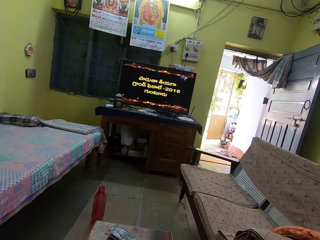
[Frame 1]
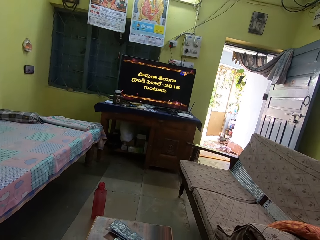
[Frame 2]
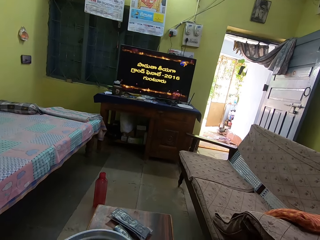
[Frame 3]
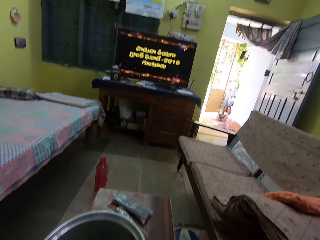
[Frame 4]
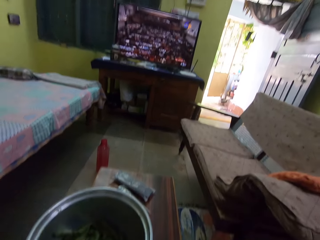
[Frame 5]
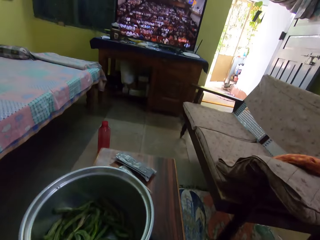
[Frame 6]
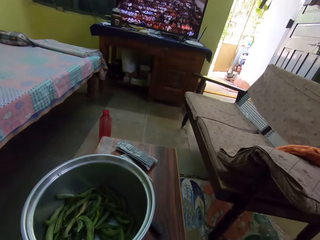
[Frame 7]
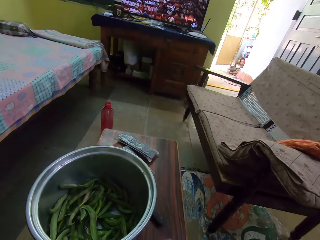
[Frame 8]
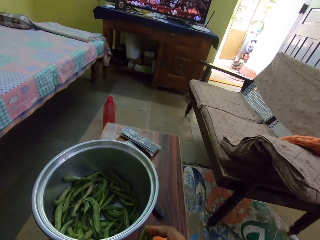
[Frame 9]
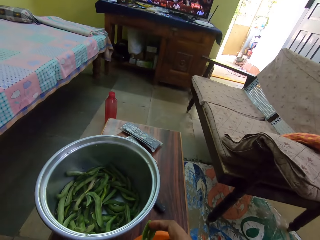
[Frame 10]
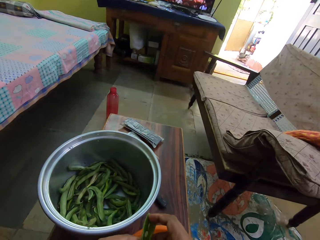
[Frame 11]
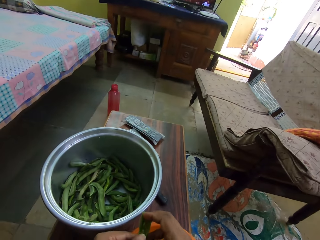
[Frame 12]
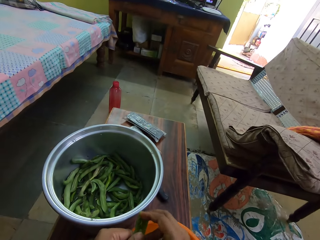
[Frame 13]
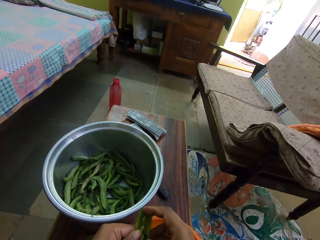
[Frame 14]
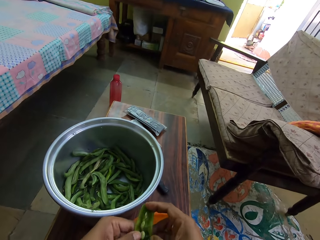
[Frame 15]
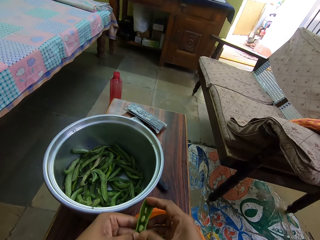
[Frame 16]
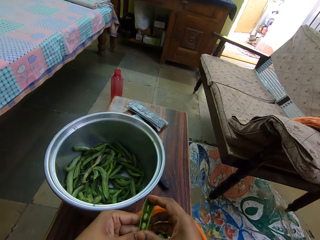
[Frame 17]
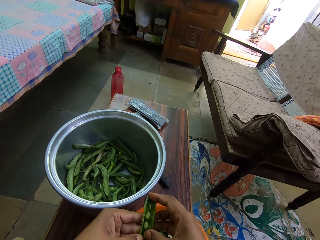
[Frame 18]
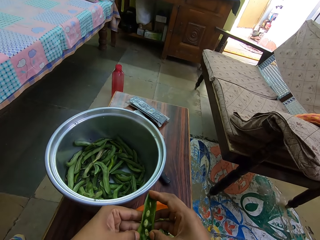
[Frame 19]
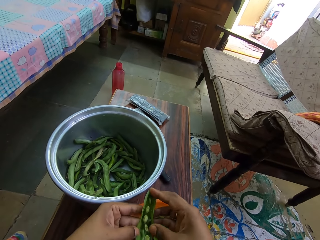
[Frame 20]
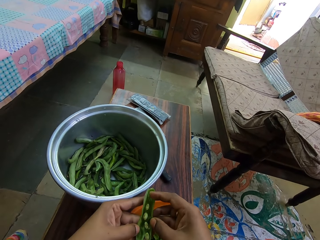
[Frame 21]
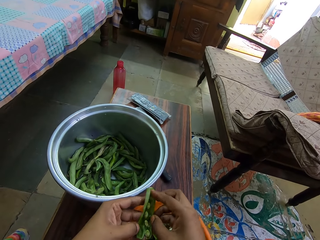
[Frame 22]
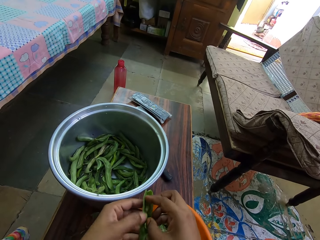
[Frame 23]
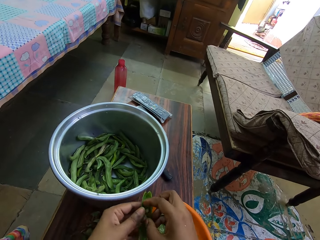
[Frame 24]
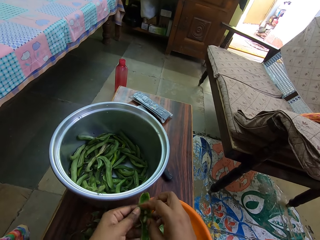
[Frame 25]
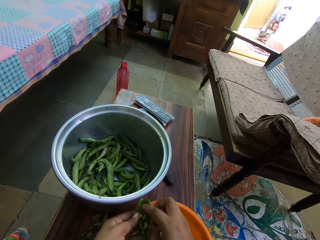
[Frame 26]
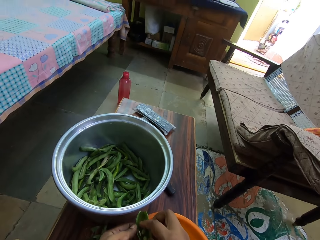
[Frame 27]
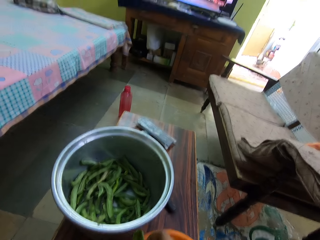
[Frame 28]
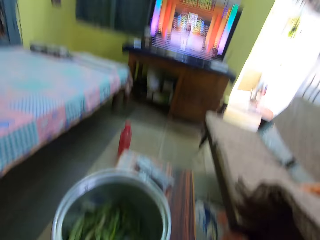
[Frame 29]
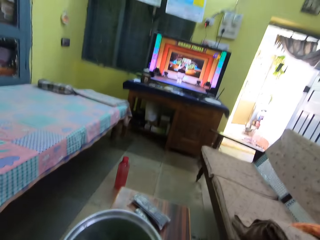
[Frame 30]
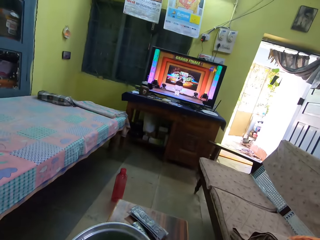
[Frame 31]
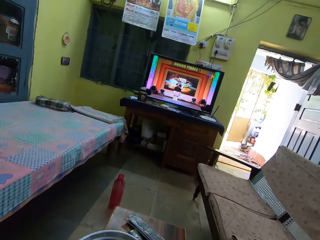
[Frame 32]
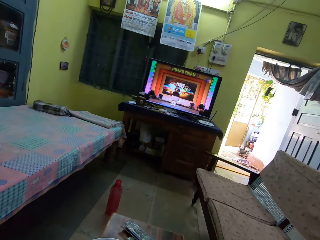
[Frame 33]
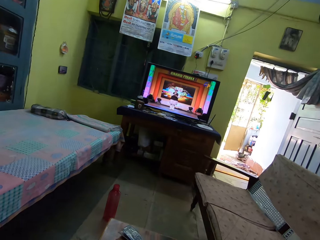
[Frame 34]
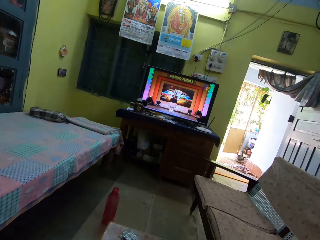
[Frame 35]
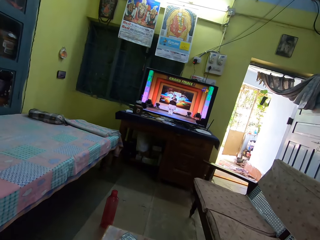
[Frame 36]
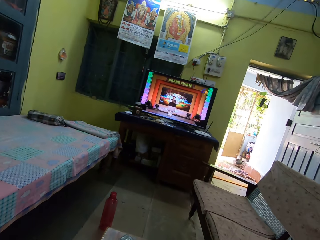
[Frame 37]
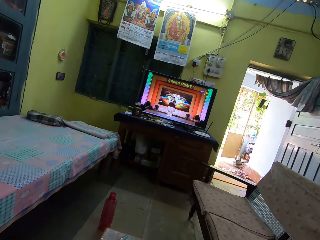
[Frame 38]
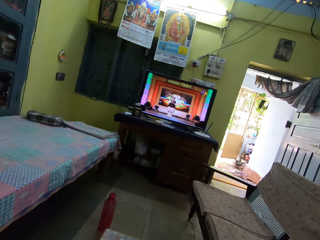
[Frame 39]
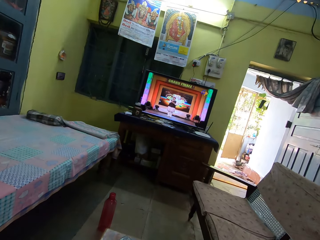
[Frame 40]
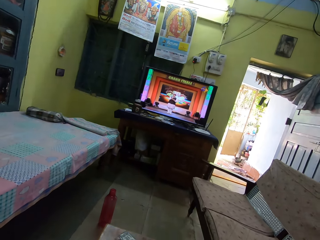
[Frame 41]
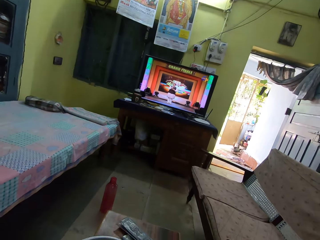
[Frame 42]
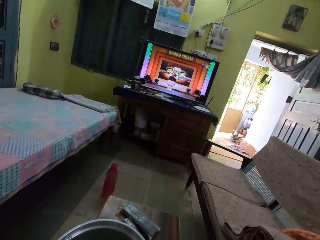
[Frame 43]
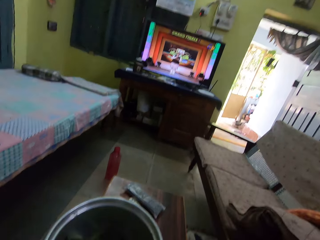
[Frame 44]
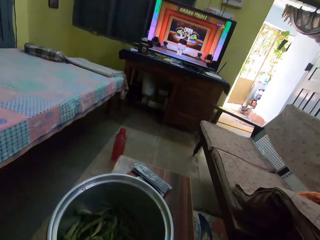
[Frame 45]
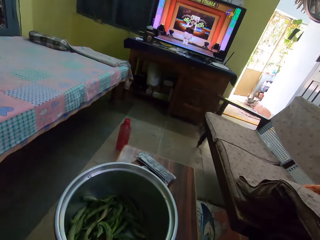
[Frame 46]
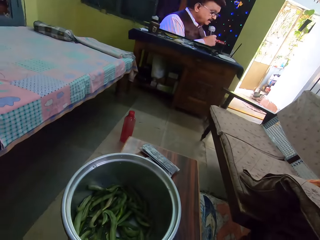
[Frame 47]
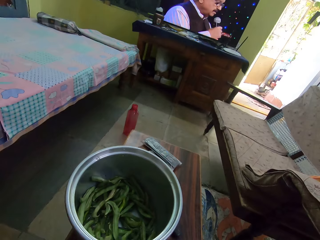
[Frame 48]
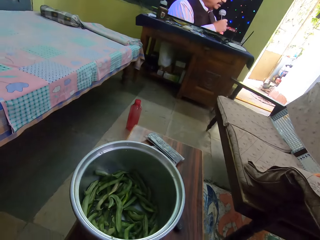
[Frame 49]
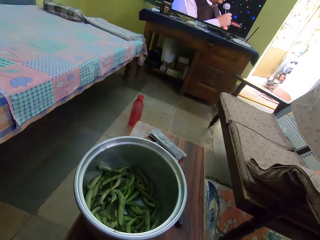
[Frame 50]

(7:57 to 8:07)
The camera wearer peels a pea. They watch a television.

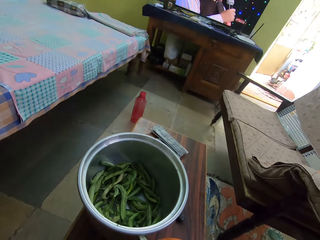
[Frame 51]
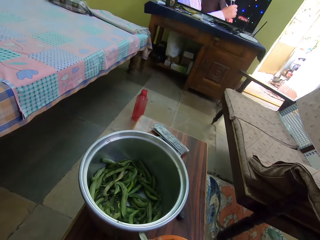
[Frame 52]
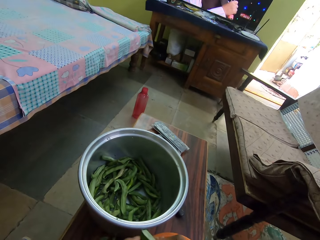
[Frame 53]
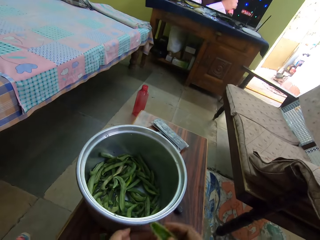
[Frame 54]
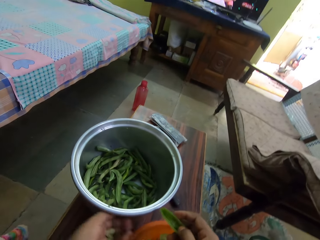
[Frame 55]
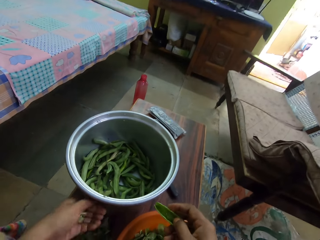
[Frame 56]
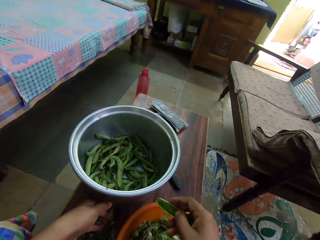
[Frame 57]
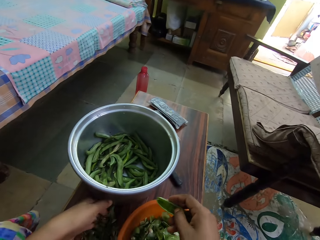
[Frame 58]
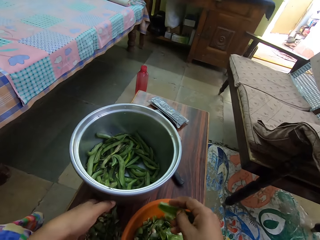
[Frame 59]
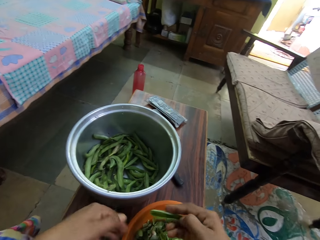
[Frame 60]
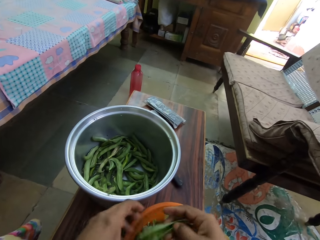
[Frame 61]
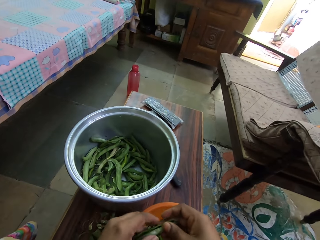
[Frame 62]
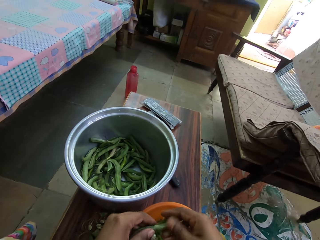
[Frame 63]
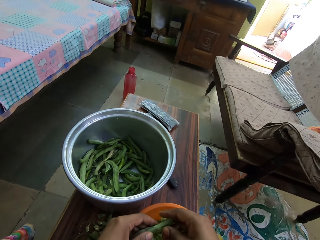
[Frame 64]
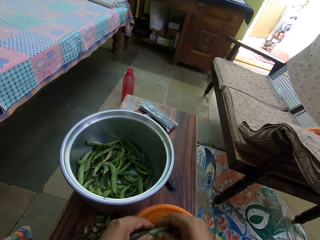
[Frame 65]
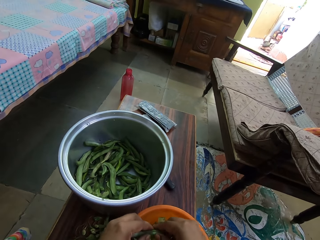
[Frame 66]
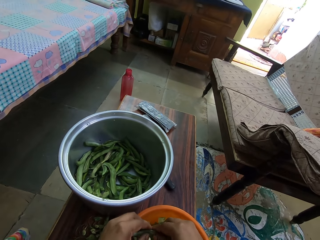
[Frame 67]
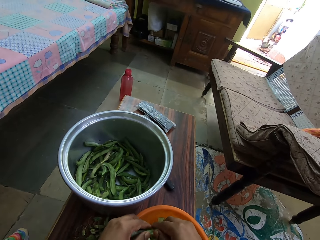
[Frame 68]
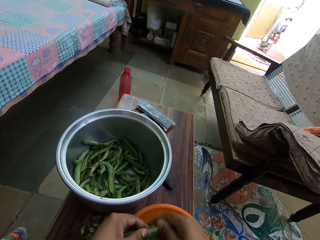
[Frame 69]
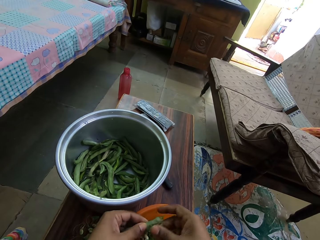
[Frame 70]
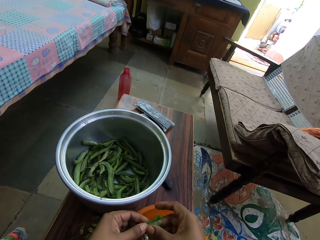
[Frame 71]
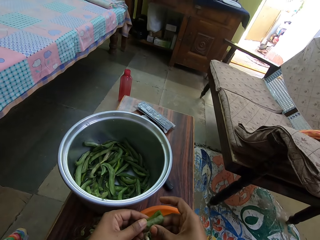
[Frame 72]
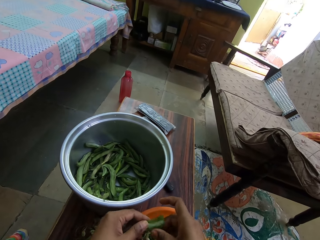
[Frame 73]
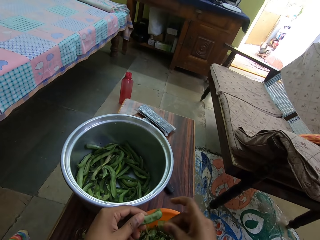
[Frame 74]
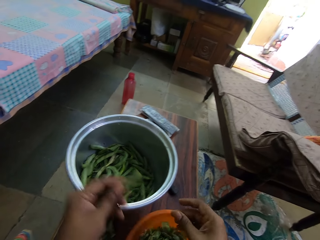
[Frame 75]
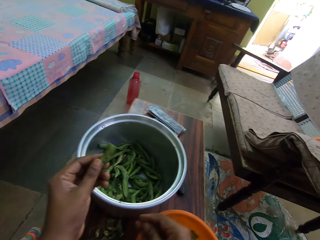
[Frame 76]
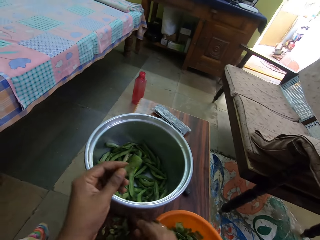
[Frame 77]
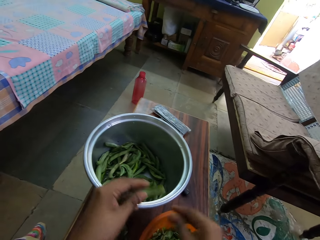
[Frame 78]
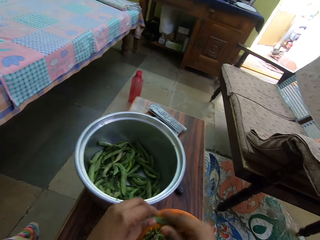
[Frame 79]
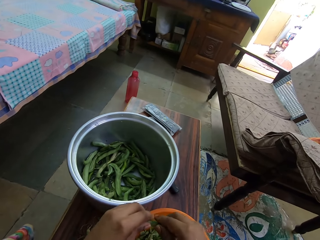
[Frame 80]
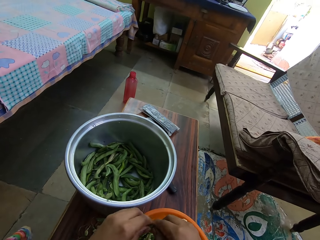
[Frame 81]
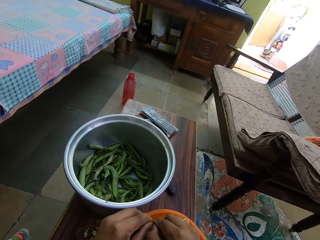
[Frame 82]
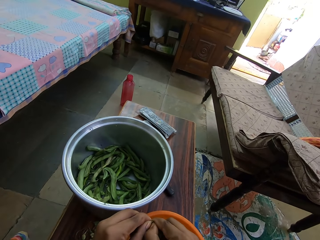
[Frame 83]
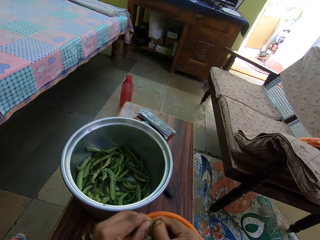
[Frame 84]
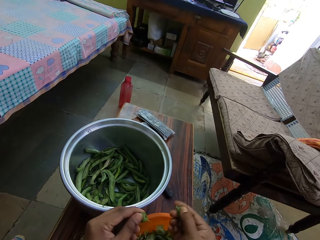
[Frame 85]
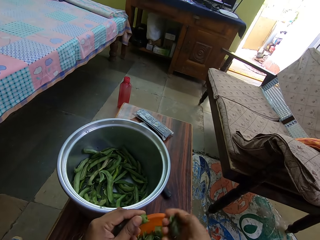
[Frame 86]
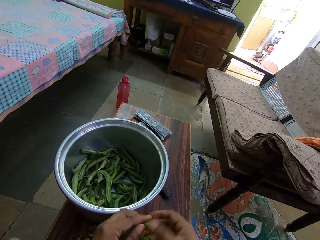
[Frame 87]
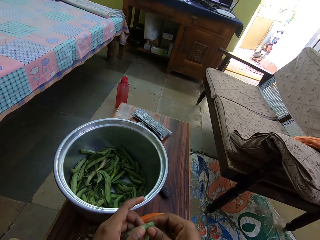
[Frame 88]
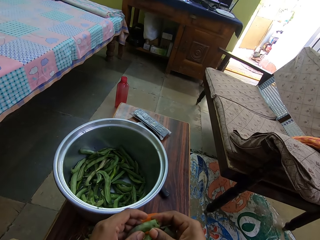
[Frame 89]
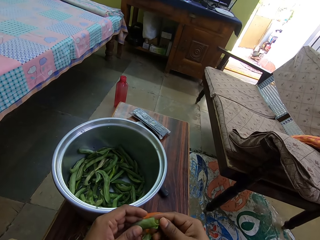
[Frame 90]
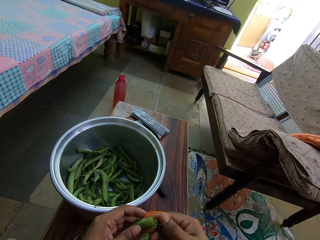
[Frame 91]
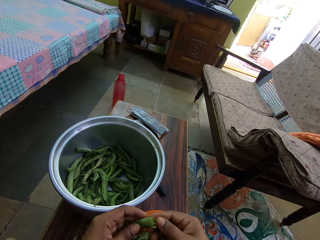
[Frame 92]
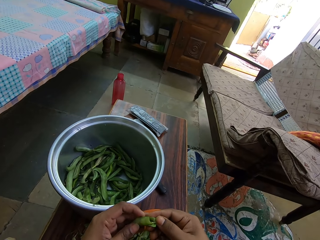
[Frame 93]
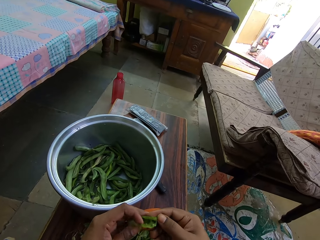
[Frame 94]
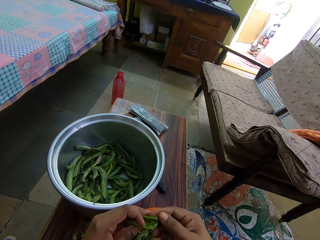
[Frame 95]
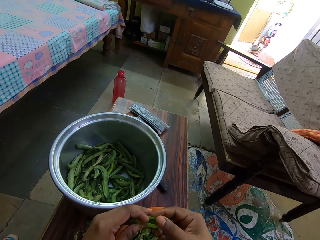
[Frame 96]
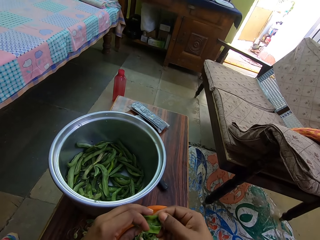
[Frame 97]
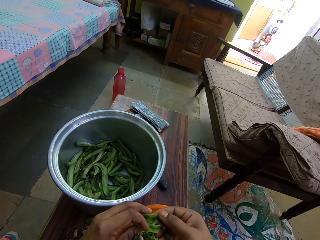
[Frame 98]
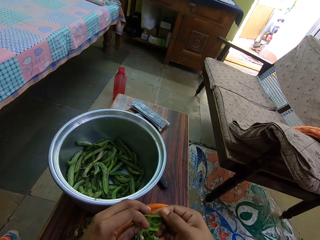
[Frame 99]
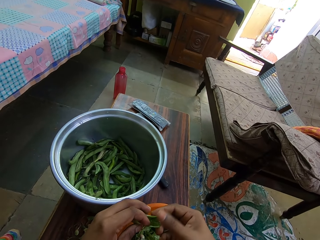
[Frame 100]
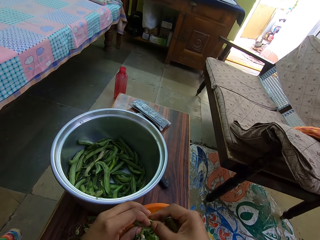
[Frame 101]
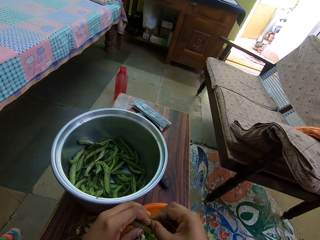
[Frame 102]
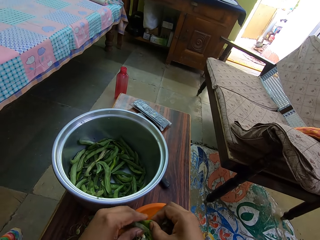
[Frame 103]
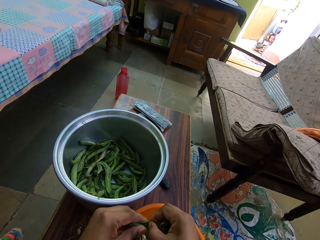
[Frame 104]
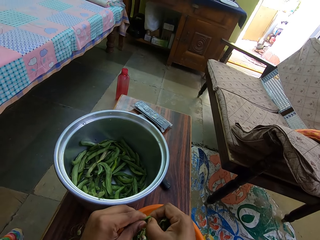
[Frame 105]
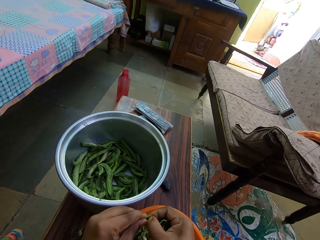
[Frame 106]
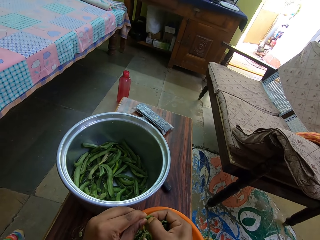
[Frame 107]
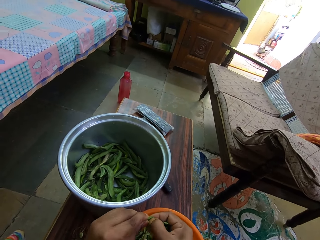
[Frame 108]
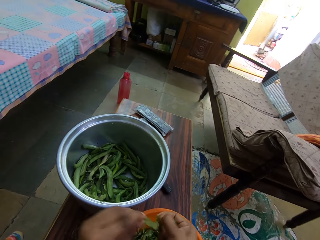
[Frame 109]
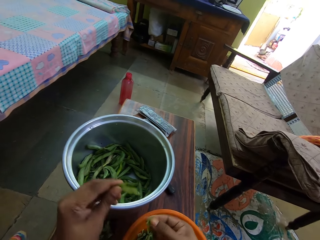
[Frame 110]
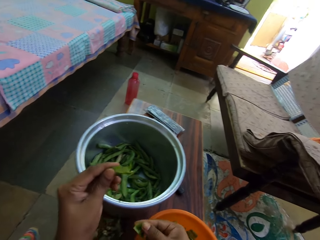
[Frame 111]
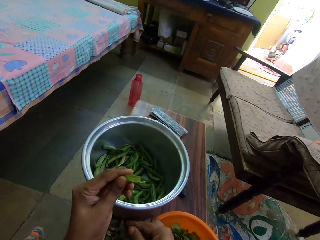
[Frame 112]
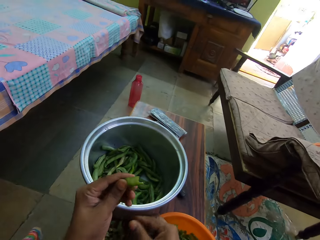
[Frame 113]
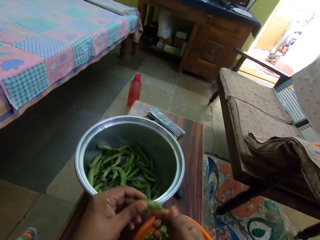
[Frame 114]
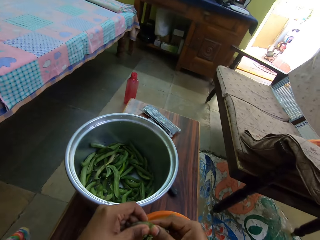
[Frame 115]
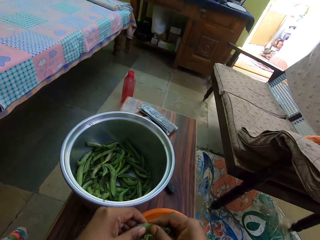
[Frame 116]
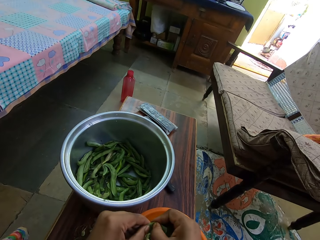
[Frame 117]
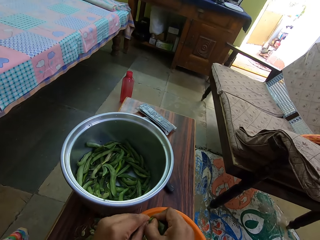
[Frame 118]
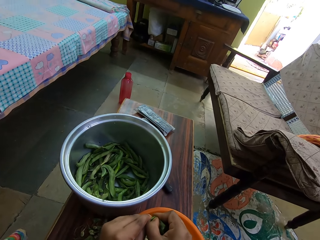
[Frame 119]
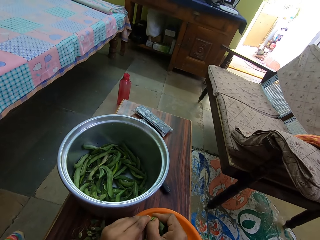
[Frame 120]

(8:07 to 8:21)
The camera wearer peels a pea.
